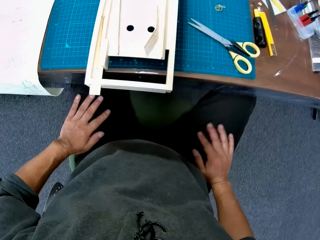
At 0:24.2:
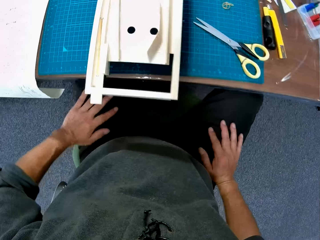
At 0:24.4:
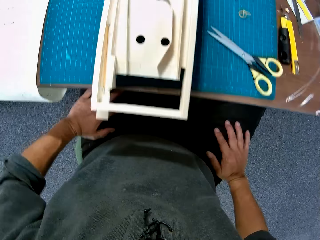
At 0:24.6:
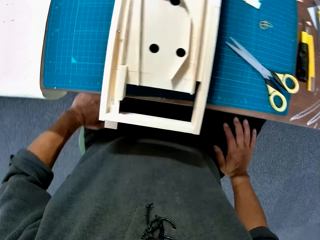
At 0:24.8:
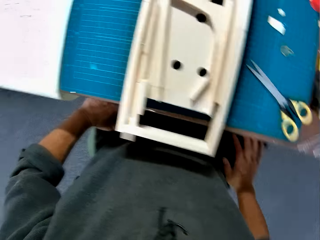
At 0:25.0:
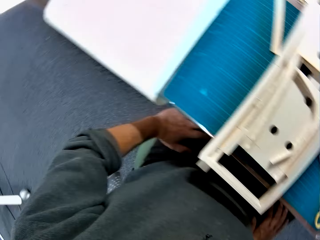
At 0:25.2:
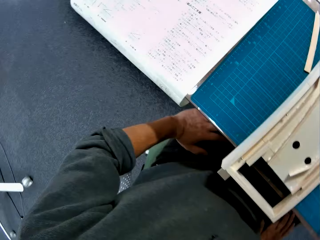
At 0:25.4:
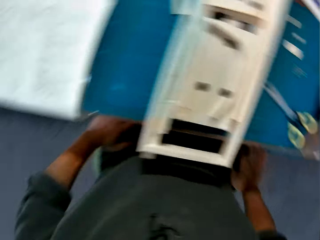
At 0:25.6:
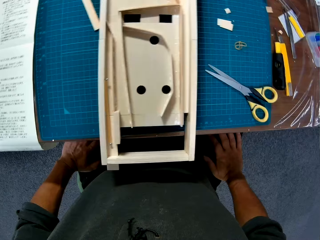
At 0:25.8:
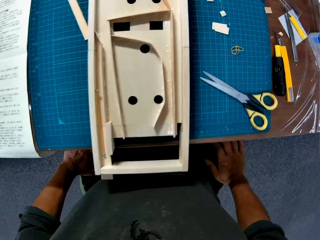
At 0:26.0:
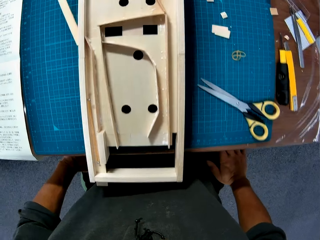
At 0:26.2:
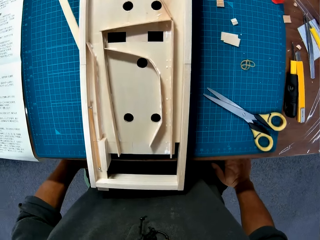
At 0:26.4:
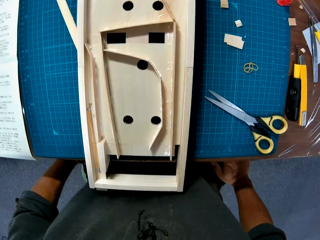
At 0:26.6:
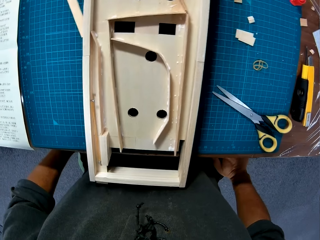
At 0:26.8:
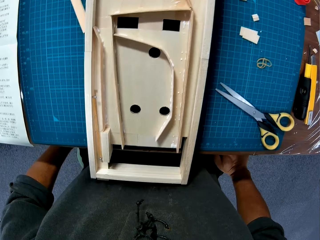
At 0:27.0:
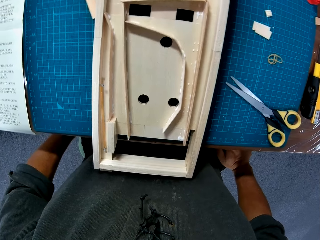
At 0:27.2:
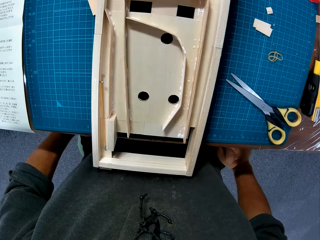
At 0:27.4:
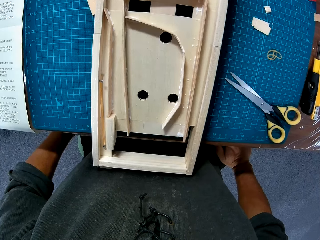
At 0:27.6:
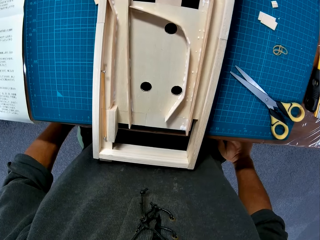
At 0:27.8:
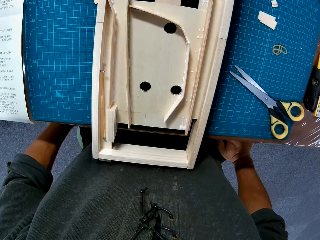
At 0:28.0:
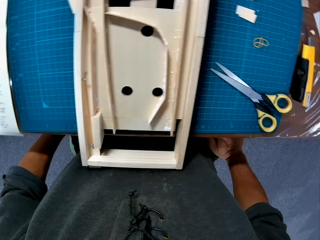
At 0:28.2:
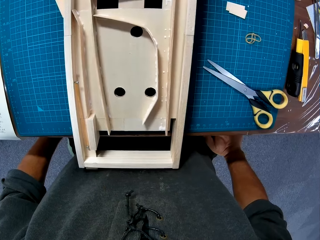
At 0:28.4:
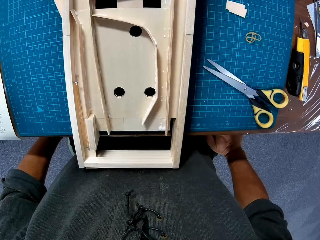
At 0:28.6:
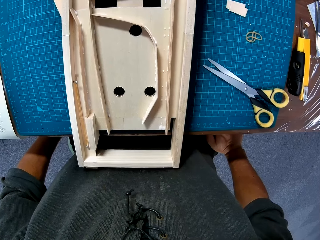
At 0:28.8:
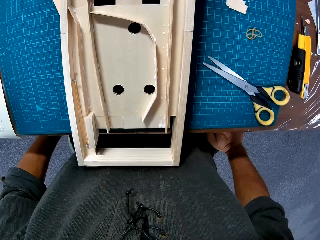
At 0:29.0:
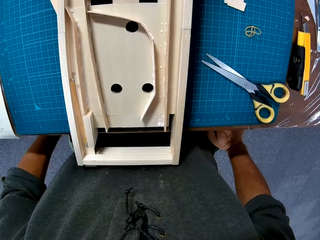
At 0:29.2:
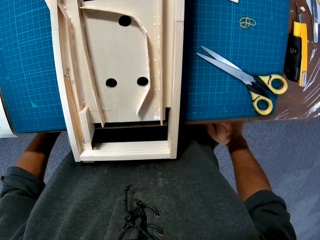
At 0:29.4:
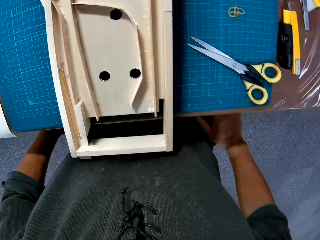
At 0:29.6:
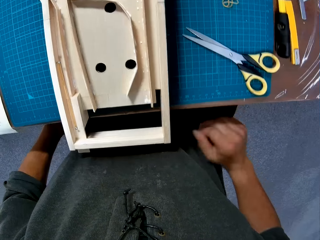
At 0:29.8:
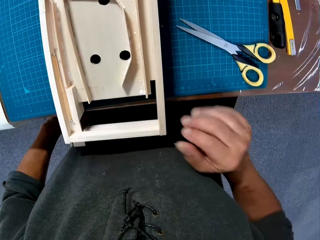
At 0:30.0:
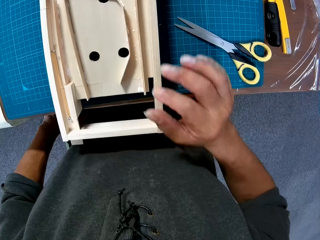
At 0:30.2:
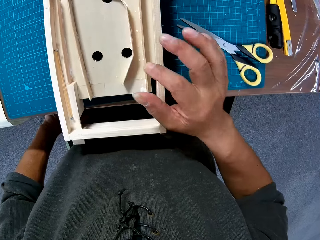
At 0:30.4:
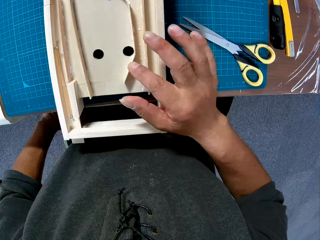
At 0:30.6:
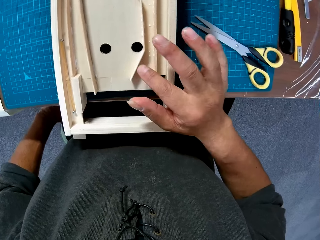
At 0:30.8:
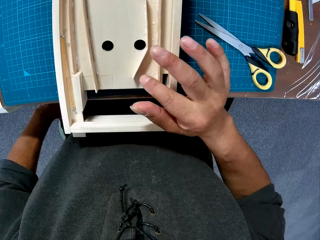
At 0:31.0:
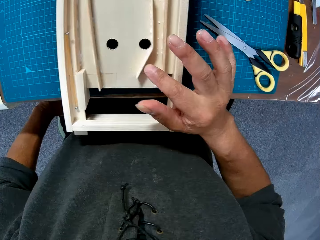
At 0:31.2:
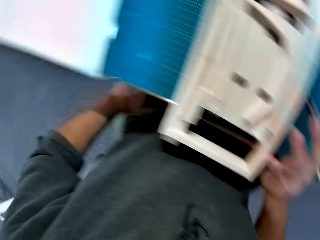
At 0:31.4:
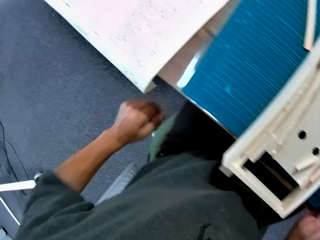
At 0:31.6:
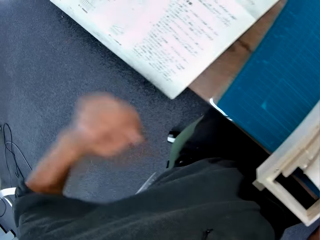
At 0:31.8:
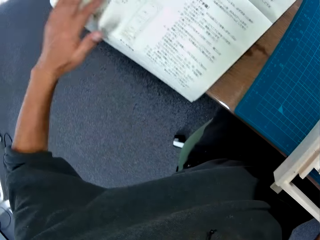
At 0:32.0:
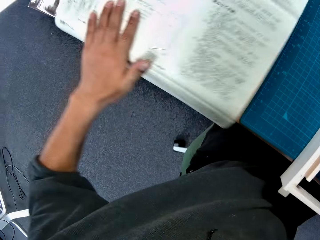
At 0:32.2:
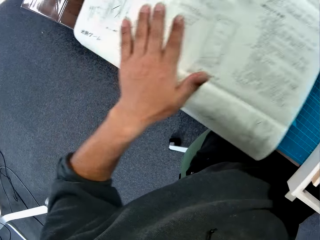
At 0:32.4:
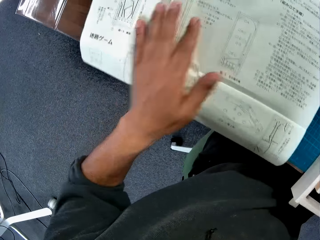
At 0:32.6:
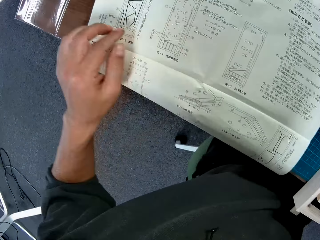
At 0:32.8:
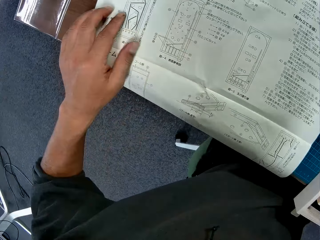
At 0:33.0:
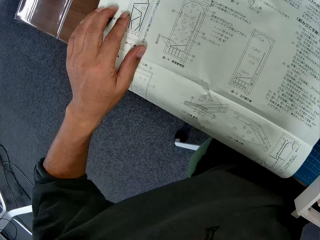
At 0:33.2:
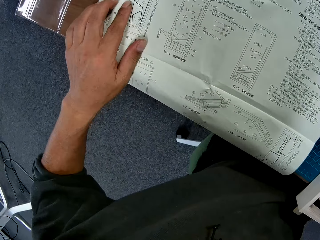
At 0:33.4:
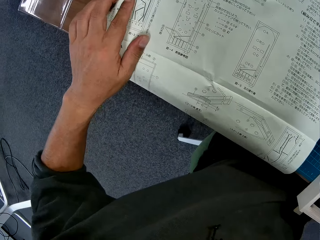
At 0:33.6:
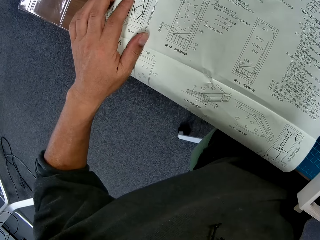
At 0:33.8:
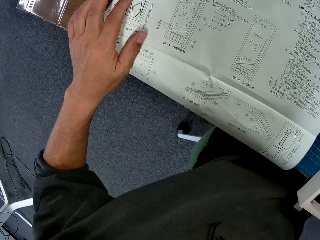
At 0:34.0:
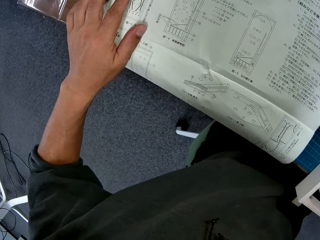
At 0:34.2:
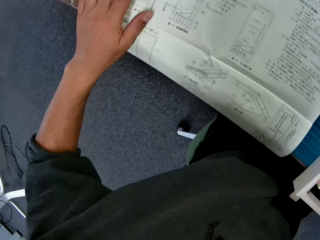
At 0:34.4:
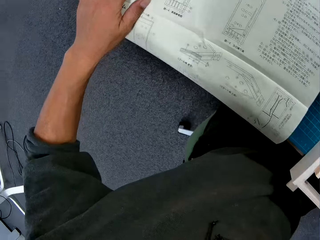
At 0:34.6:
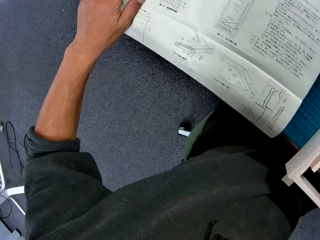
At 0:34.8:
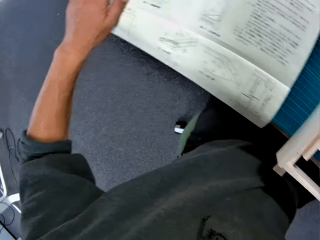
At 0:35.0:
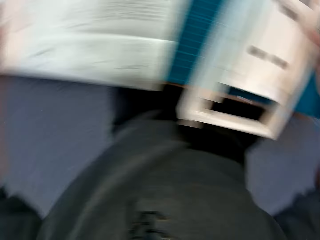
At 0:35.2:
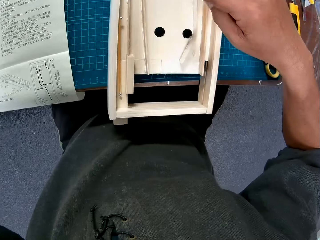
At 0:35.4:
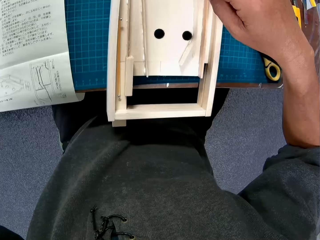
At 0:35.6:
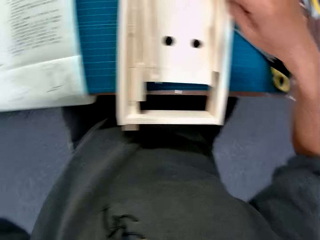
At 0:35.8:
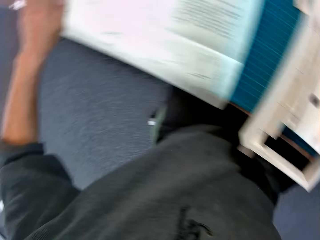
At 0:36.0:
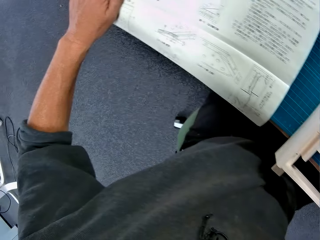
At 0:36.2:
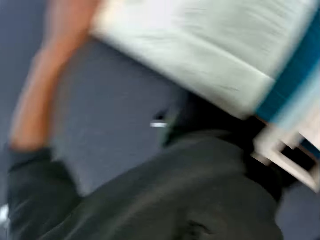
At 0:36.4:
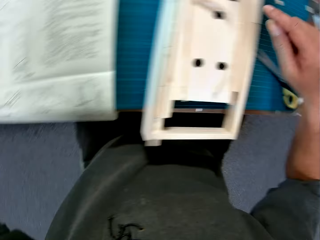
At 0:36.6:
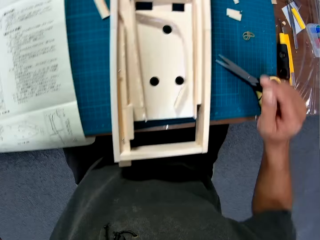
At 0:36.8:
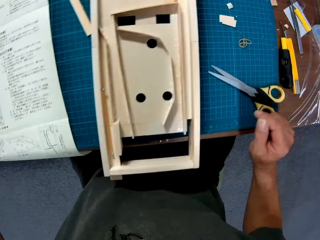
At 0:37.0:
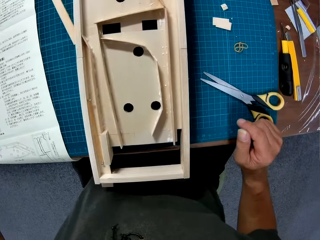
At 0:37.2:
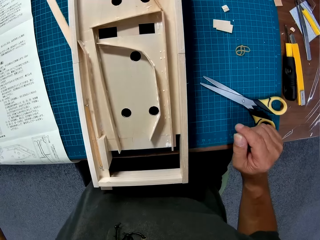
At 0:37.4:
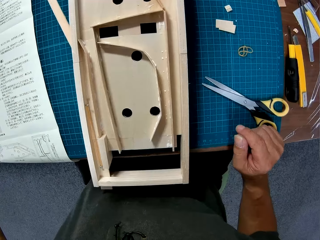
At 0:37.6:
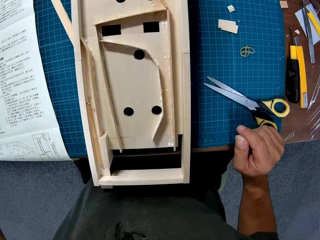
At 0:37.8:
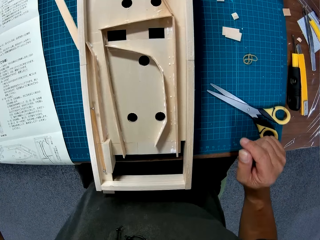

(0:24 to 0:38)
The camera wearer places his two hands on his lap. He turns to a paper on the left side of the table. He looks at the model on the table. He raises his right hand to the model on the table. He touches the piece of cardboard. He turns to the paper on the table. He pushes the paper. He adjusts the paper with his left hand. He looks at the model on the table. He looks at the paper. He turns to the paper on the table. He looks at the model on the table.
